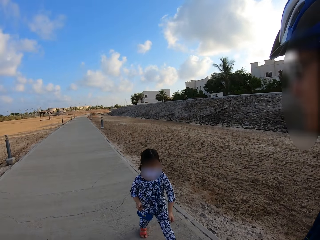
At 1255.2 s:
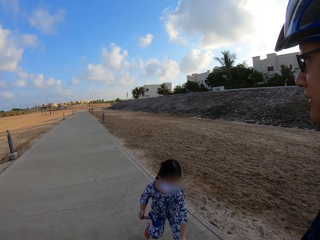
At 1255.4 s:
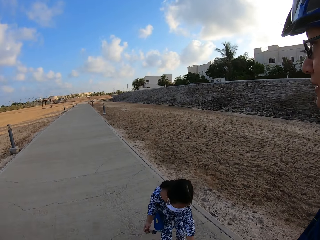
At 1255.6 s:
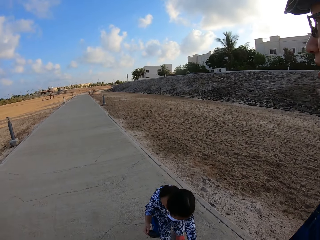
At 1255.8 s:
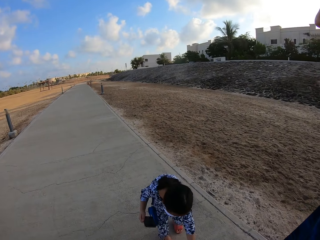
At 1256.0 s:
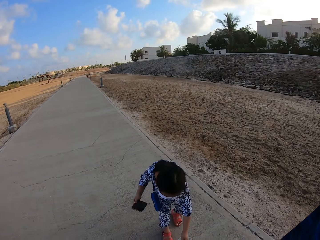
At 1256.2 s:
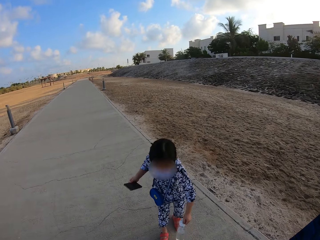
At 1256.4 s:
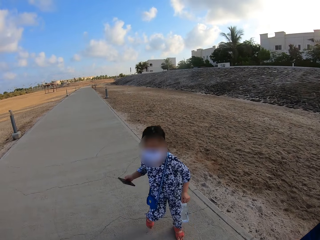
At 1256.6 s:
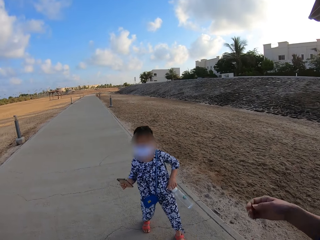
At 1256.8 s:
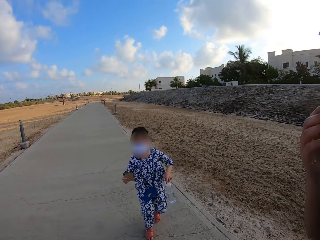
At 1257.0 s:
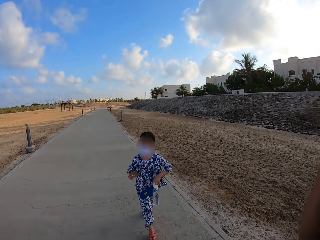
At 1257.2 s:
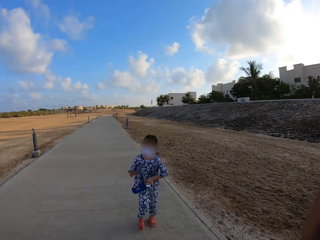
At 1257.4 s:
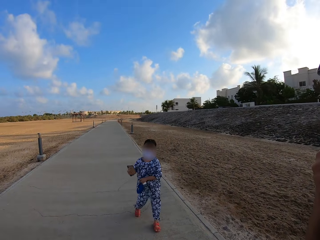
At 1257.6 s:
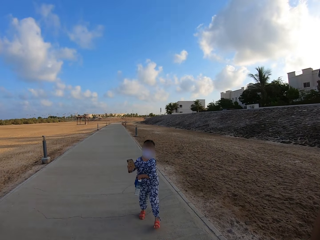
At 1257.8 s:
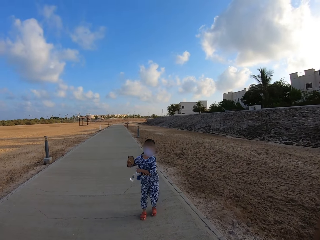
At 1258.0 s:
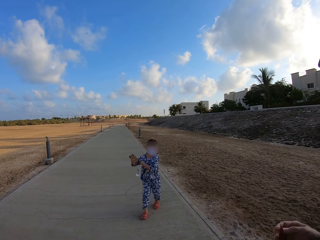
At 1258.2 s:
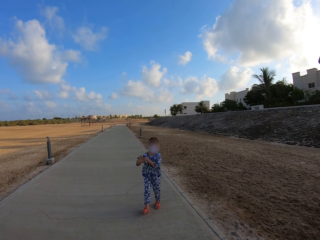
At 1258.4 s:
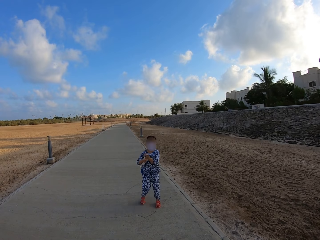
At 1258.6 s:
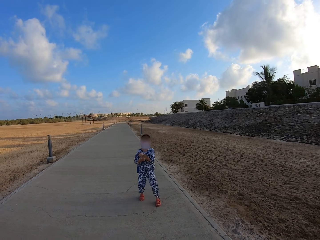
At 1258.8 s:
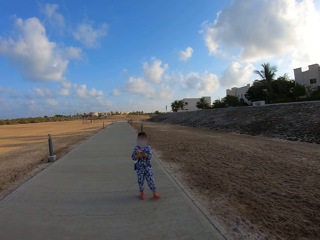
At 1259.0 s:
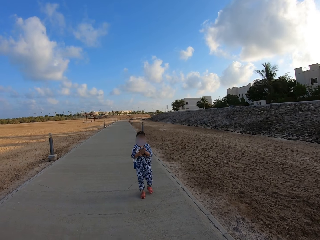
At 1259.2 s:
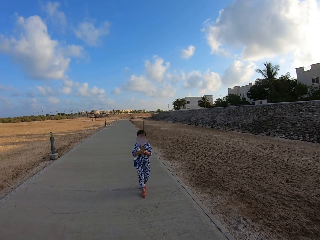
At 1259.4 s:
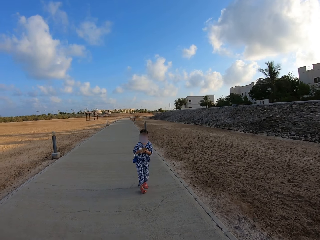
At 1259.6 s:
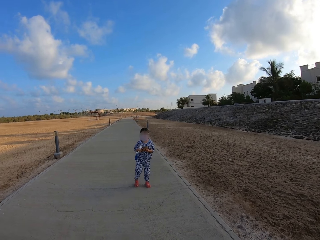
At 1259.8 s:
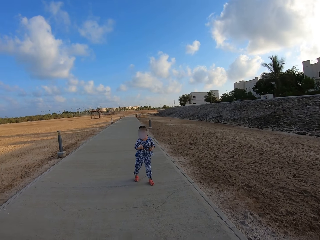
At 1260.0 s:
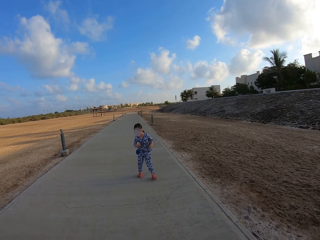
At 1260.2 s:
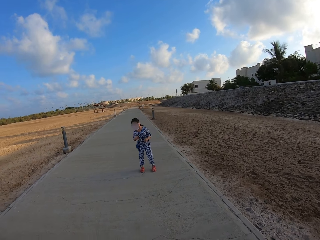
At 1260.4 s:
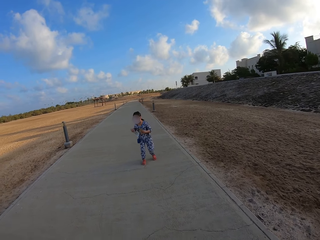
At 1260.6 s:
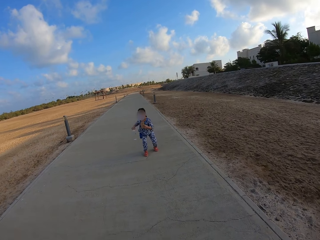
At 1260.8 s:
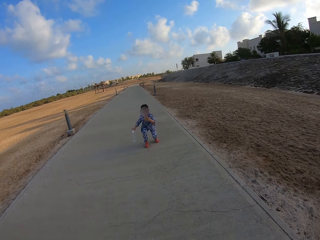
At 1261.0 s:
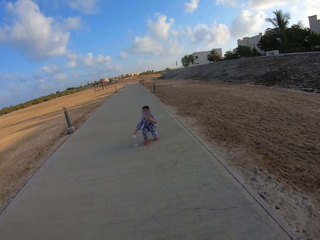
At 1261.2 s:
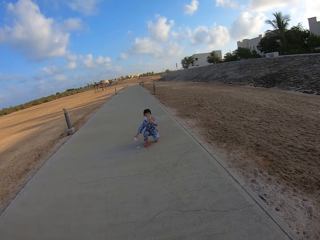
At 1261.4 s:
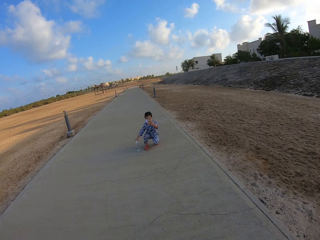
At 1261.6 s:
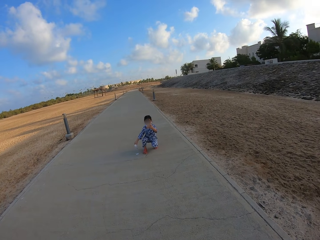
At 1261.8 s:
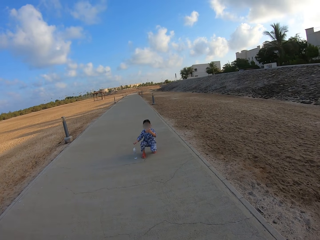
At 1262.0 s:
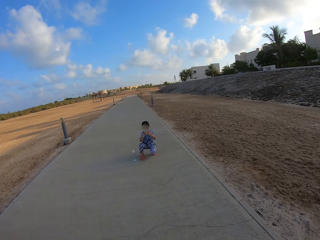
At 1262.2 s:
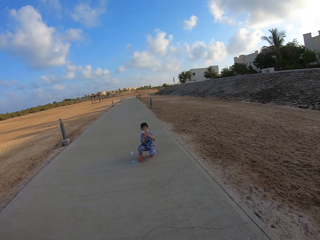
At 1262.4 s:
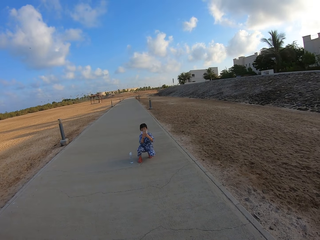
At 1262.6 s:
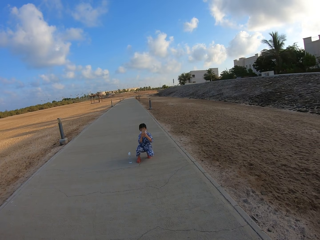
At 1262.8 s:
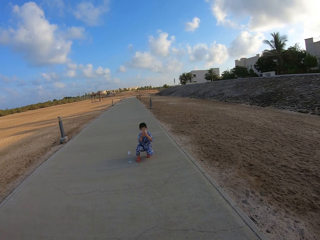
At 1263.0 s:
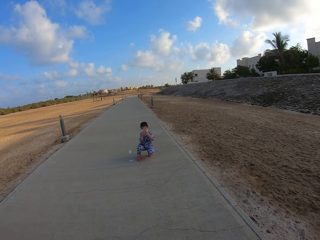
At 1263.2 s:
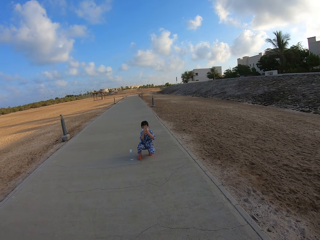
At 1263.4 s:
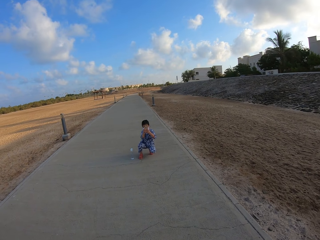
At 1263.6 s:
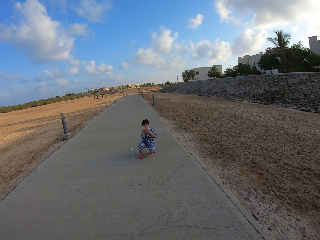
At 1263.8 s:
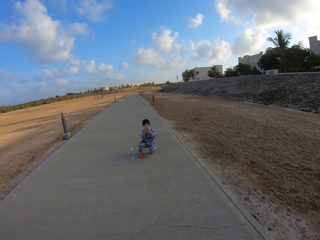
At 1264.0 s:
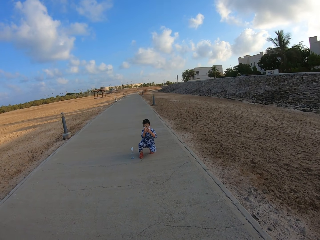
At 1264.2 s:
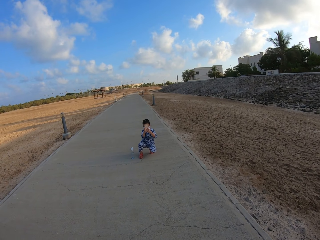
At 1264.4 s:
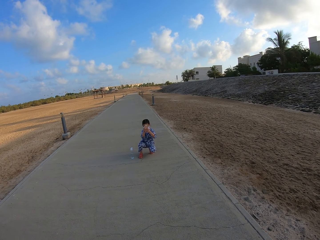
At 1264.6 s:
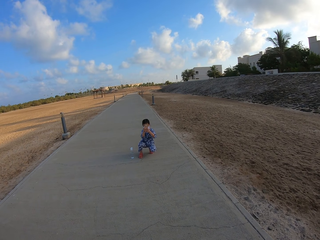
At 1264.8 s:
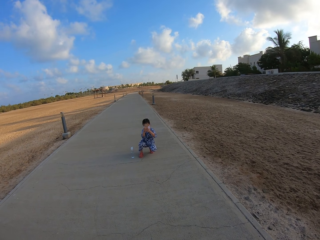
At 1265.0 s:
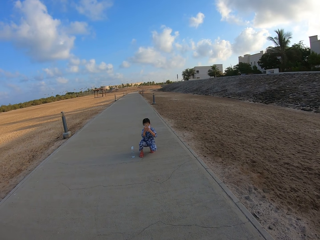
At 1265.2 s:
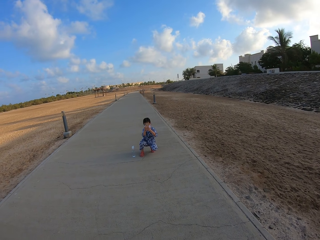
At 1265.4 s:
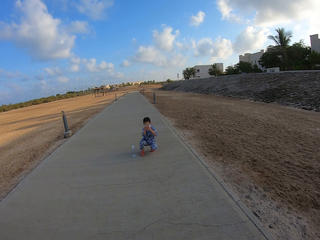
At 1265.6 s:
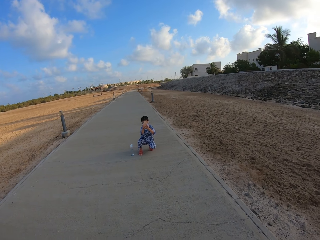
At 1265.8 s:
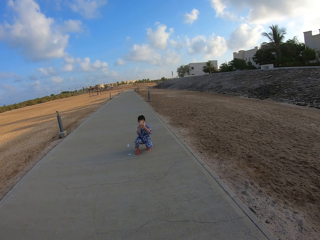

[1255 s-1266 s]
The girl picks up the water bottle and walks on the sidewalk. The girl squats down and puts the water bottle on the sidewalk. The camera wearer stares at the girl. The girl points the camera at the camera wearer and a person.

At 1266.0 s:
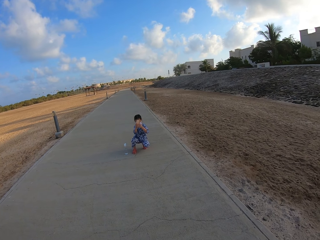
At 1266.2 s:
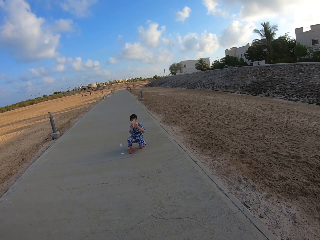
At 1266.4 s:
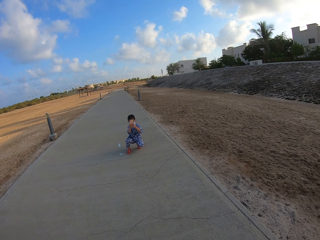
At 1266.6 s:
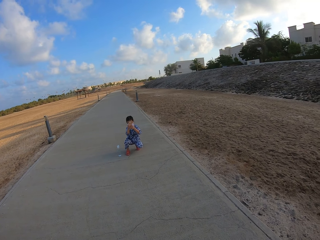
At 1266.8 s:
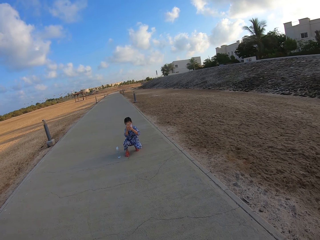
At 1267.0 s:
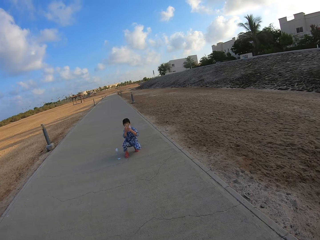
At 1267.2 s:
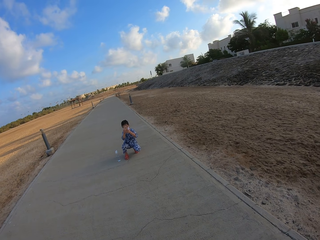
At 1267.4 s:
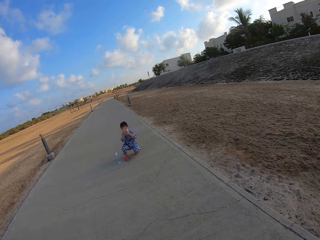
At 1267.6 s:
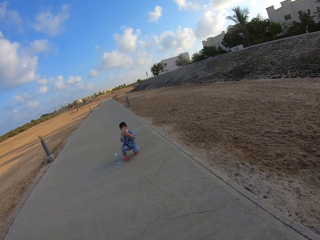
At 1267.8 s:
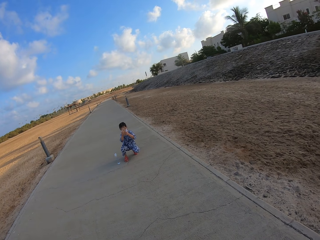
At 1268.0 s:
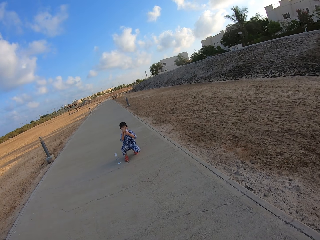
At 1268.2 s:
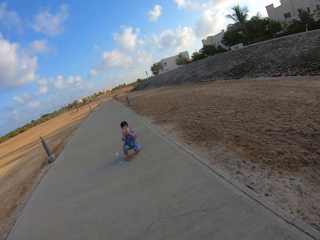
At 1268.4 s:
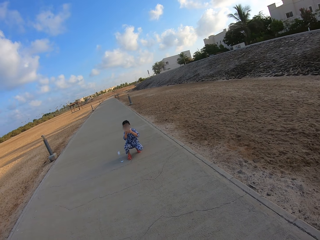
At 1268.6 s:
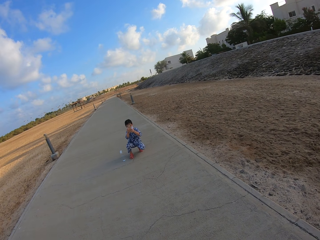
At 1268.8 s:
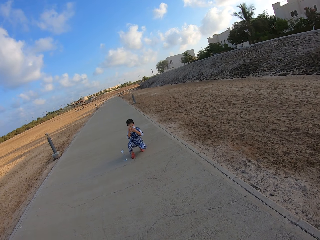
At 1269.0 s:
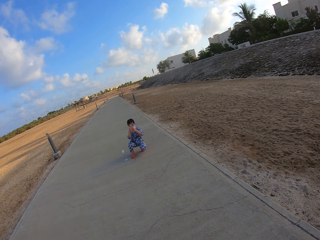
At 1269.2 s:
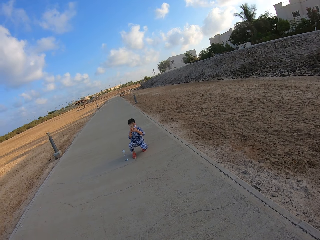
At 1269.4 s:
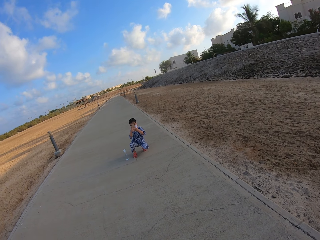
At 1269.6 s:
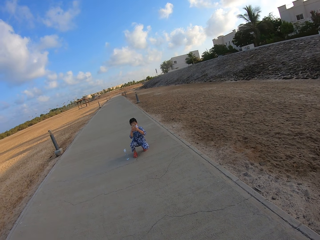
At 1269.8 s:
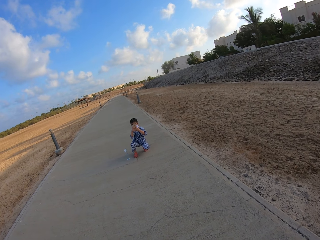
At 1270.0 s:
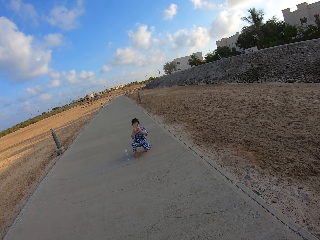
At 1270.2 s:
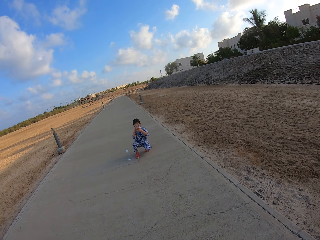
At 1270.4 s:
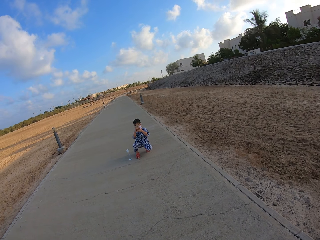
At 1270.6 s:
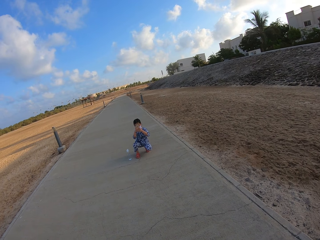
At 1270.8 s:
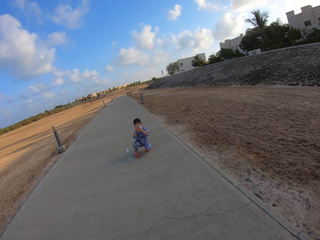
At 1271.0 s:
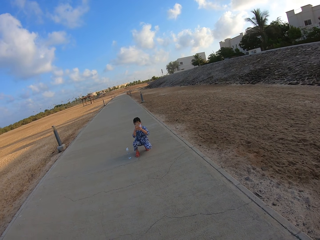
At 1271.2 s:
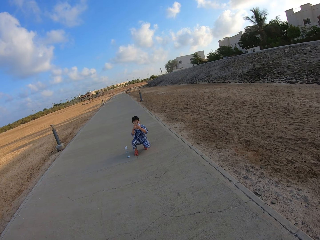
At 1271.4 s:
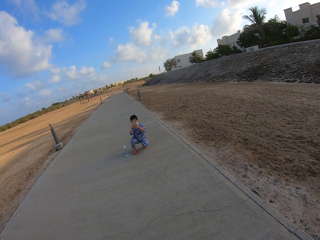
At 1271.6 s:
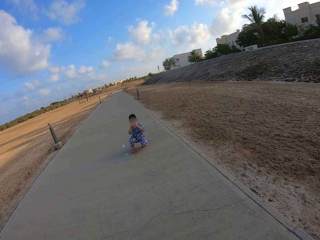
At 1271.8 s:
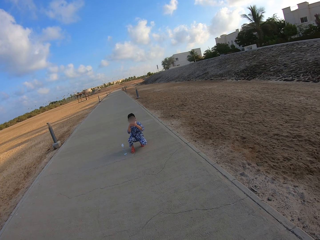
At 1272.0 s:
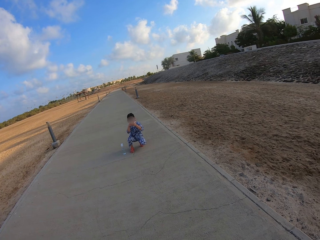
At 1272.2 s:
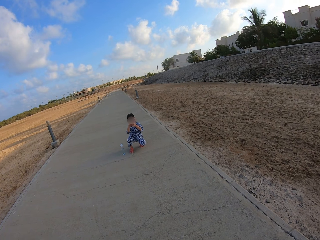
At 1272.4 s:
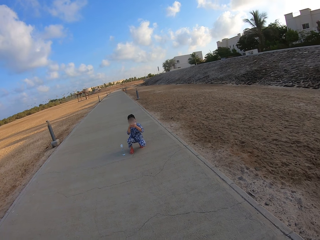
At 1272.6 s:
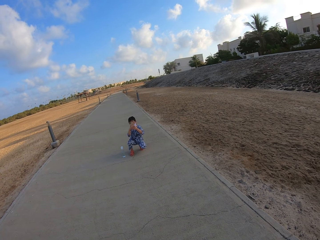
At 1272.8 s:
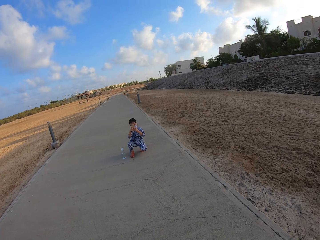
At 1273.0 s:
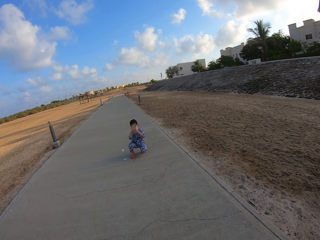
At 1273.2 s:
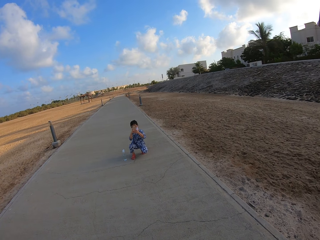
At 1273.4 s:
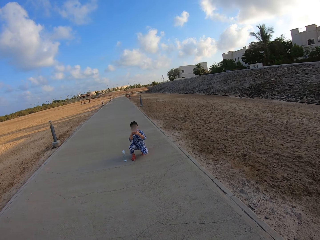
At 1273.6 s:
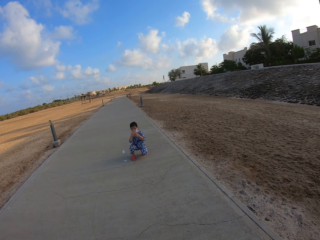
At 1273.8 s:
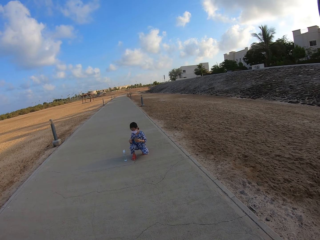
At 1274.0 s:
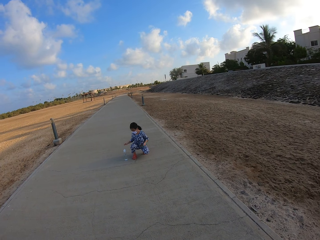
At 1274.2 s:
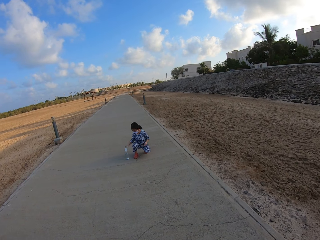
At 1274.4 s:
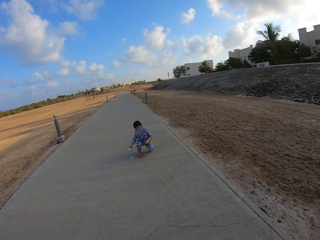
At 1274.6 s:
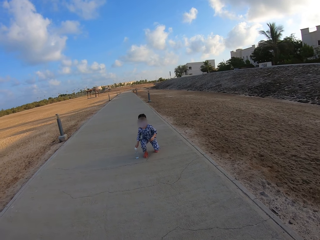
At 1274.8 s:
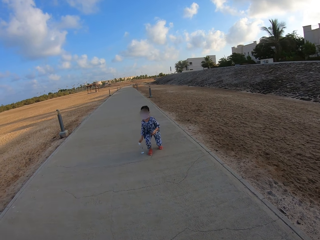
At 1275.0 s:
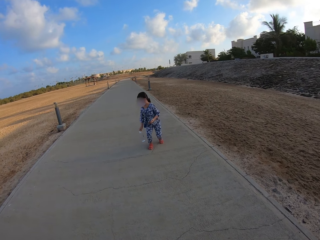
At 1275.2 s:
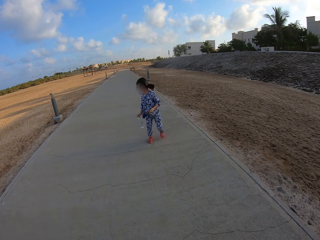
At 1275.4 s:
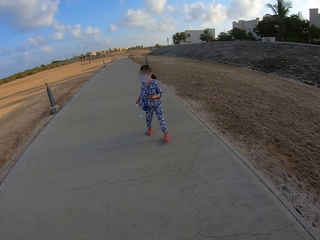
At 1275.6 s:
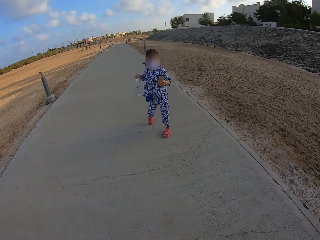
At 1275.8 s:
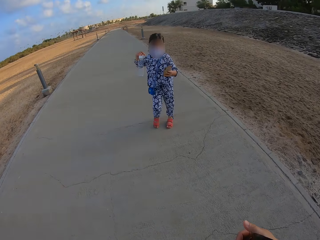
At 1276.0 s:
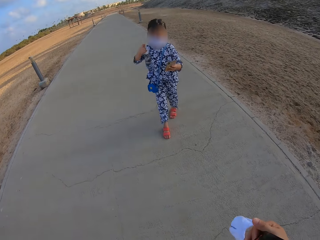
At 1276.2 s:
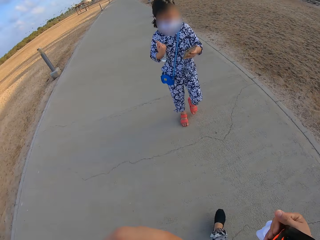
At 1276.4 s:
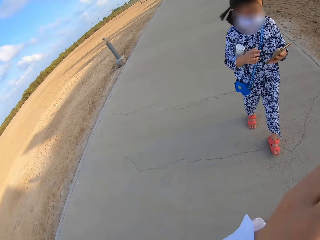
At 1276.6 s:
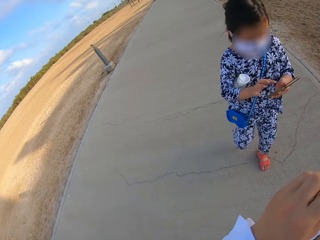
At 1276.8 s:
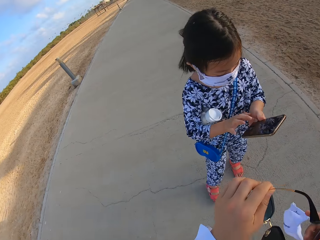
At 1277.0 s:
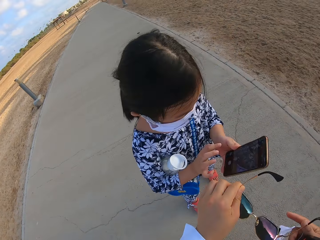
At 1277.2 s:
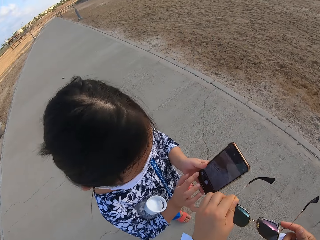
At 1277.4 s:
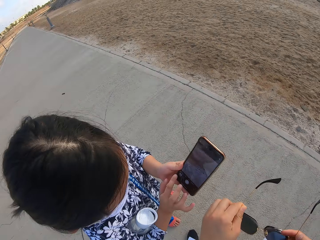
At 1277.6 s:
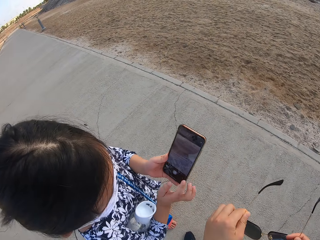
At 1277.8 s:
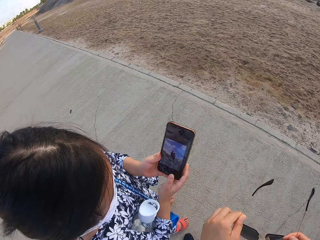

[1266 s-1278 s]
The girl takes a photo, picks the water bottle from the sidewalk, stands up with the bottle, walks on the sidewalk and shows the phone to the camera wearer.
